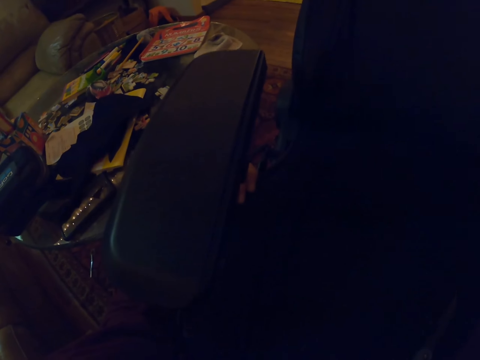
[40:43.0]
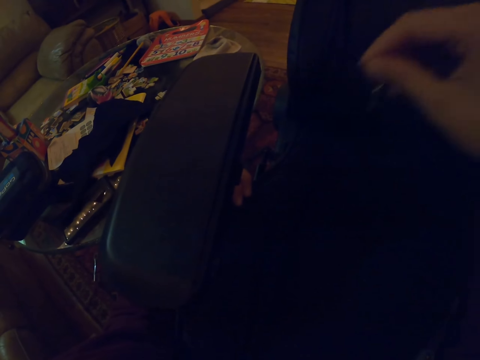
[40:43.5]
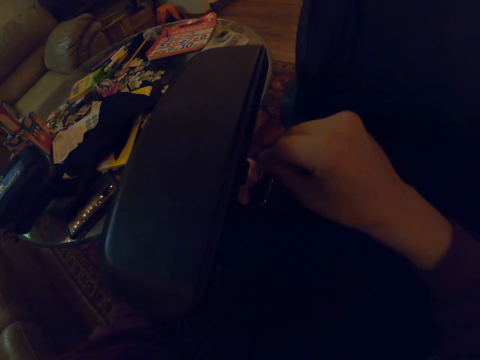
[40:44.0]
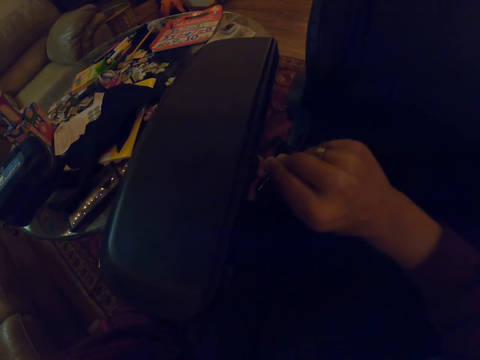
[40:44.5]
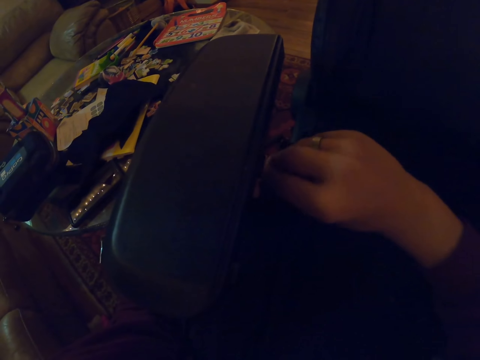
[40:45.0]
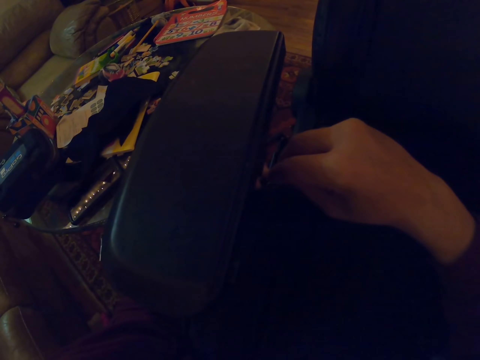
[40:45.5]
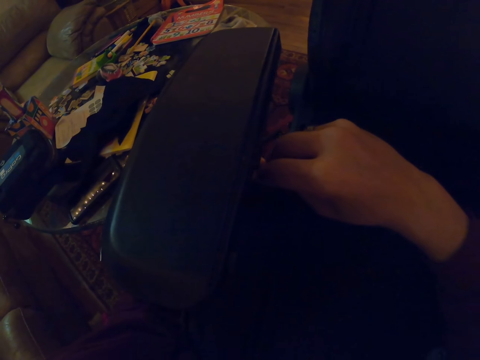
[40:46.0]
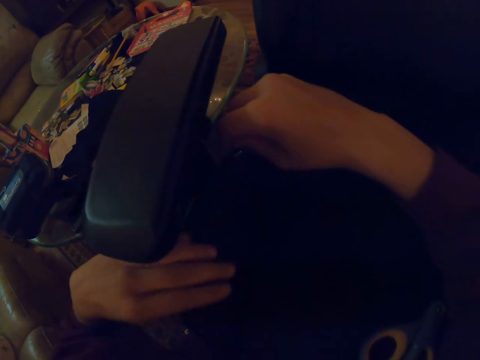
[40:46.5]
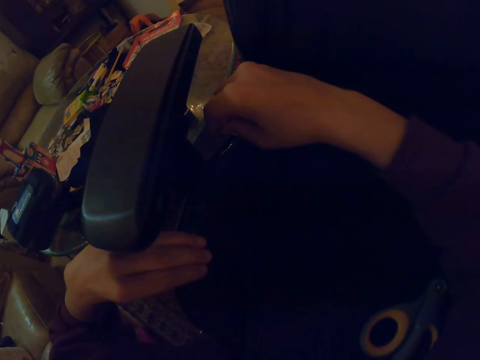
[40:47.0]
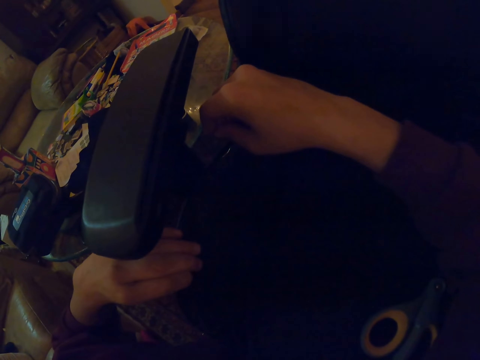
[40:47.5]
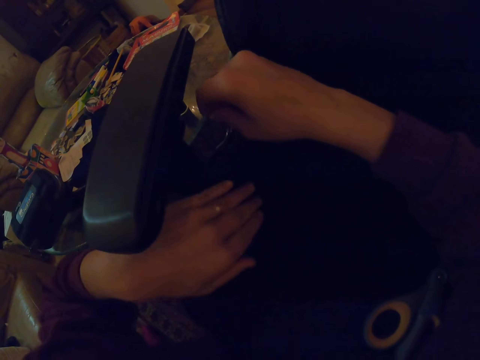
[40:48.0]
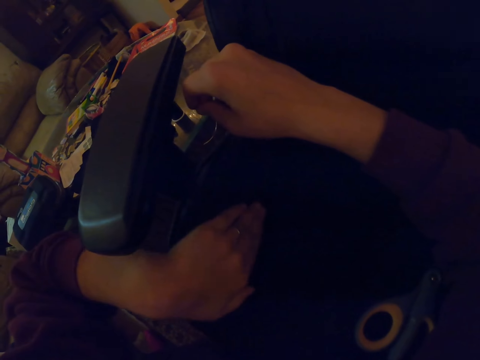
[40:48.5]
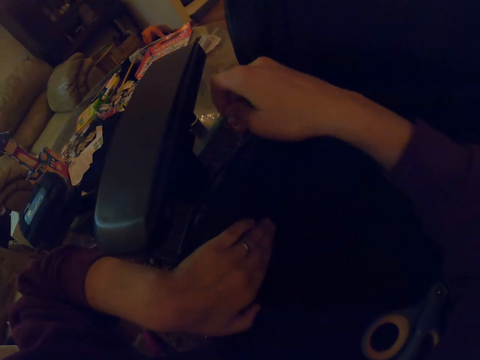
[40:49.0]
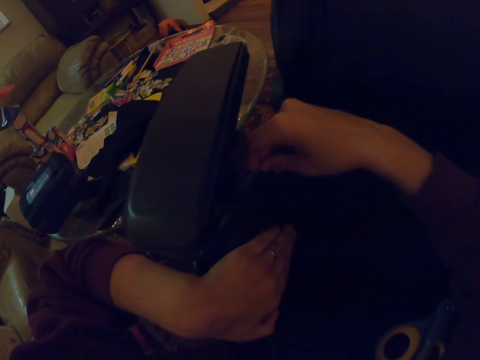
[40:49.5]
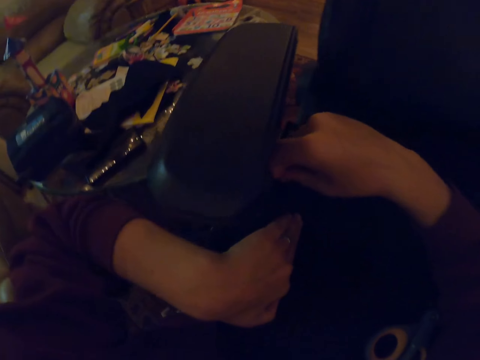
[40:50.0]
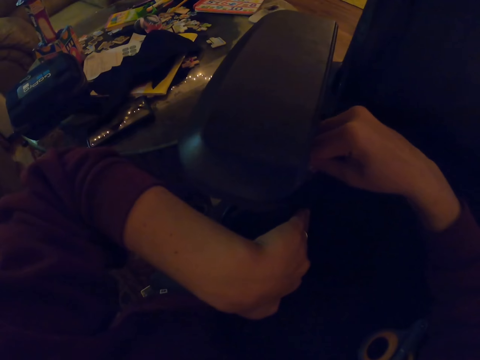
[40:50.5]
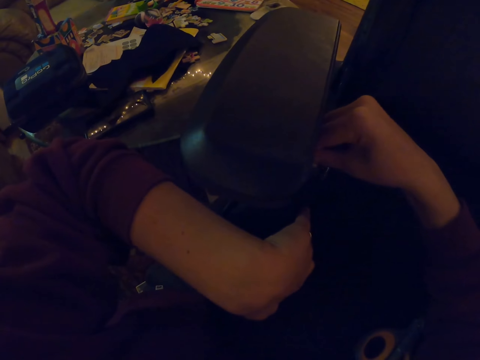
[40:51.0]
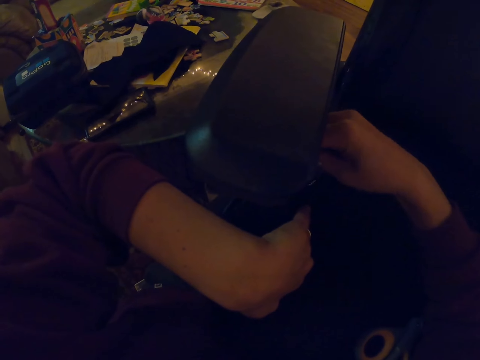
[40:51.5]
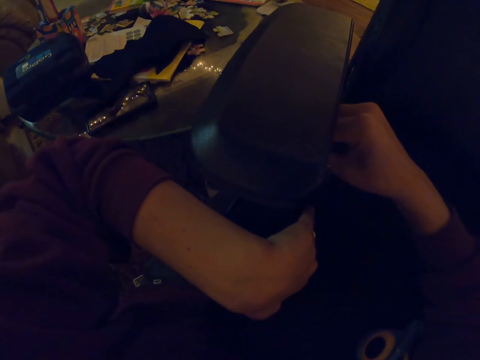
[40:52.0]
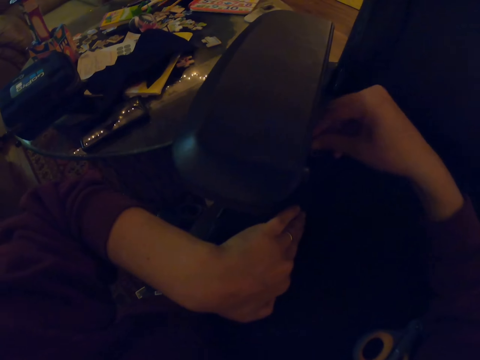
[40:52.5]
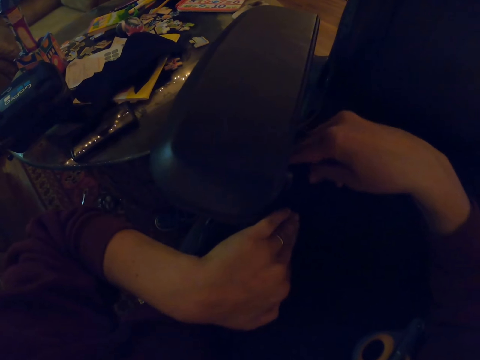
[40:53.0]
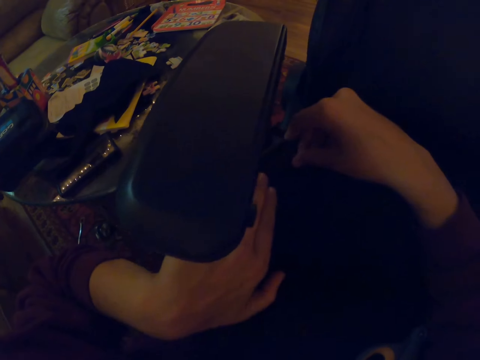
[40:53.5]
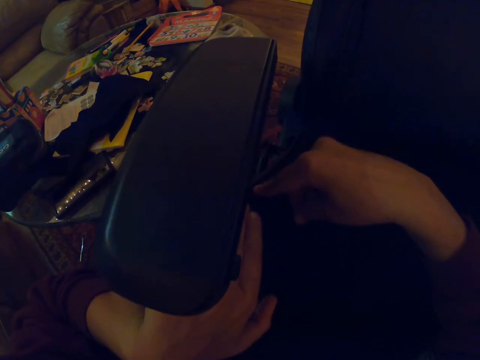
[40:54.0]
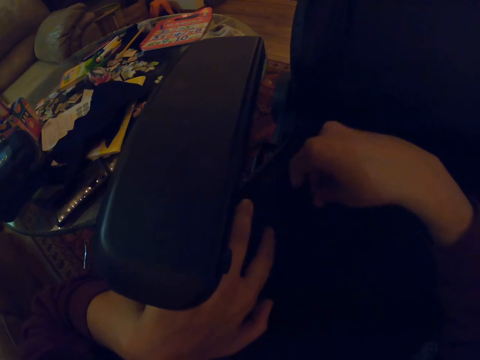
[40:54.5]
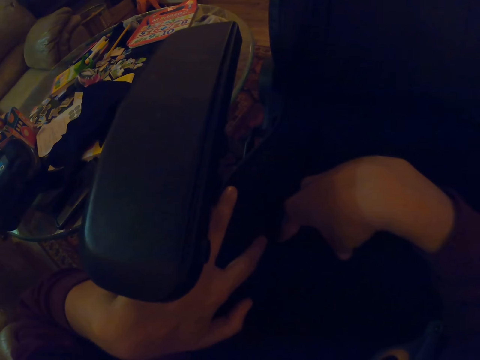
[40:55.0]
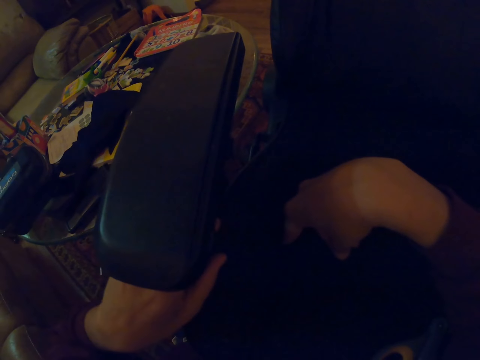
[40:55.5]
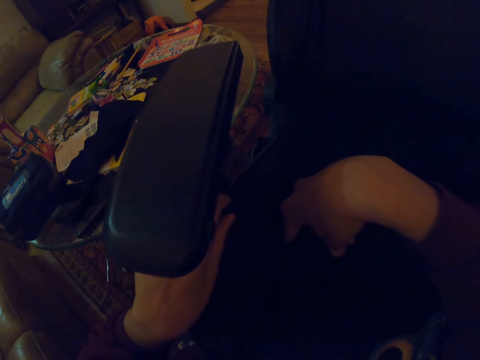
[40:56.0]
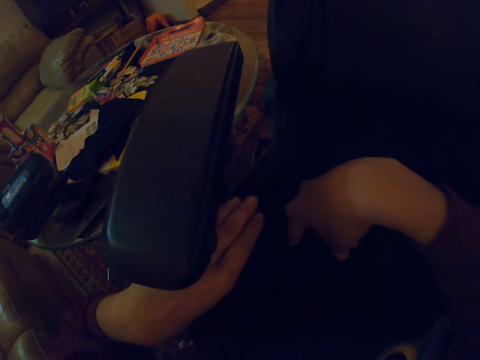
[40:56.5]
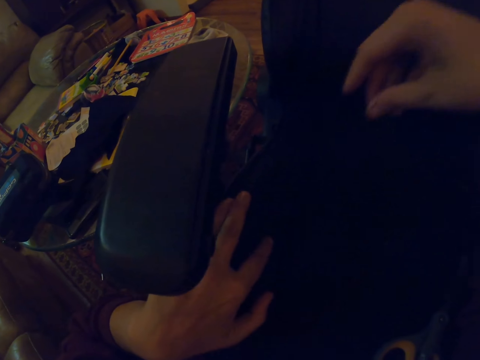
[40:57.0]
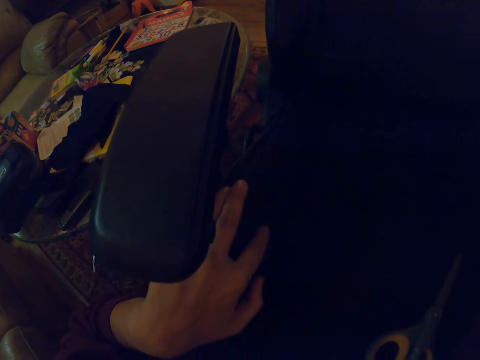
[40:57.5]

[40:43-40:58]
The camera wearer inserts the needle in the seat and sews the chair. They put the needle under the armrests. They place a hand on the seat pad and hold the armrests.

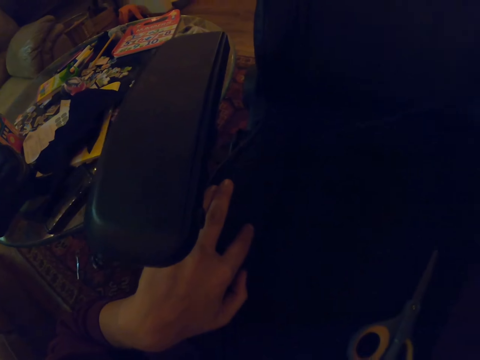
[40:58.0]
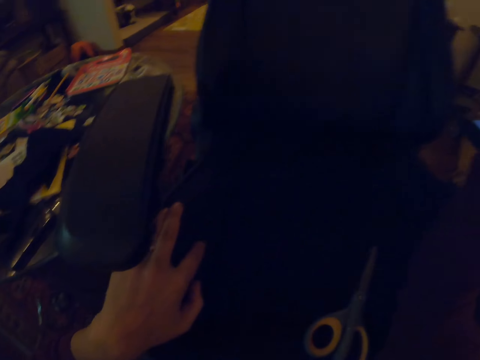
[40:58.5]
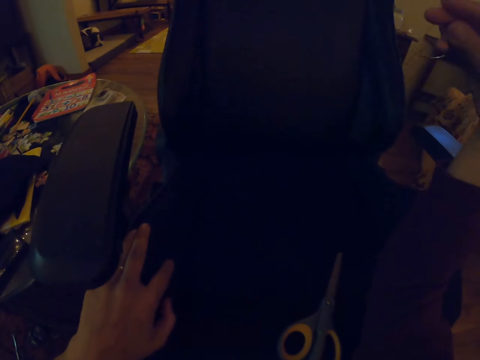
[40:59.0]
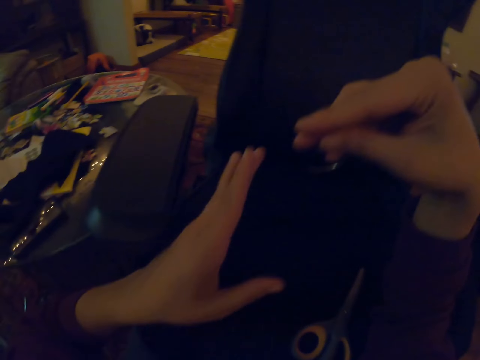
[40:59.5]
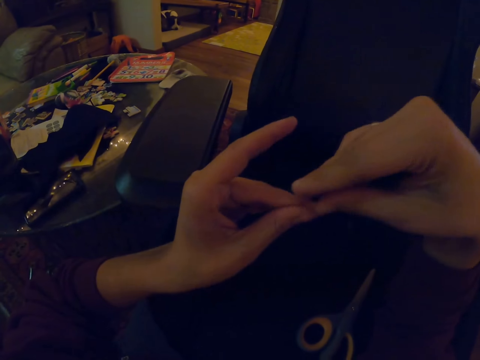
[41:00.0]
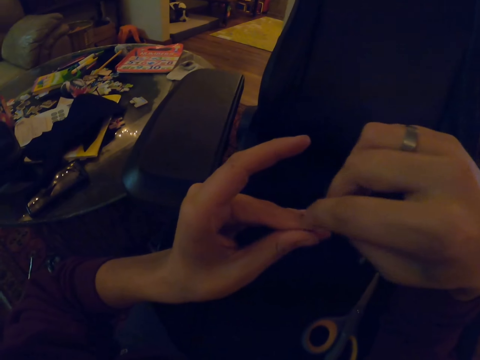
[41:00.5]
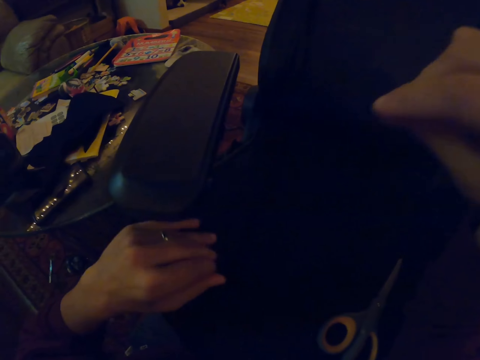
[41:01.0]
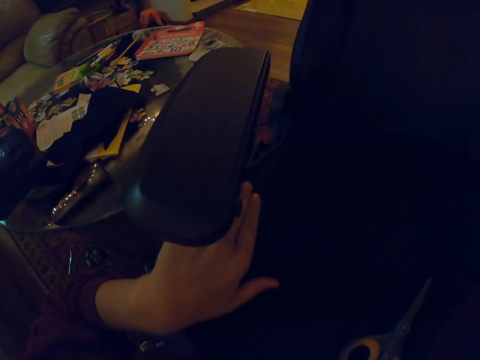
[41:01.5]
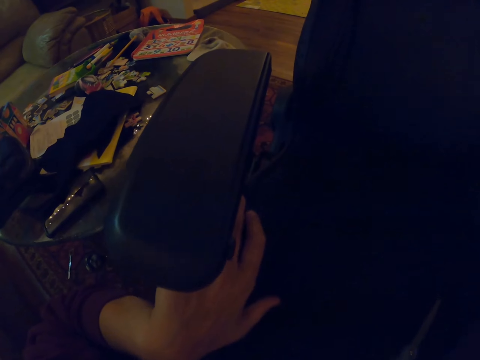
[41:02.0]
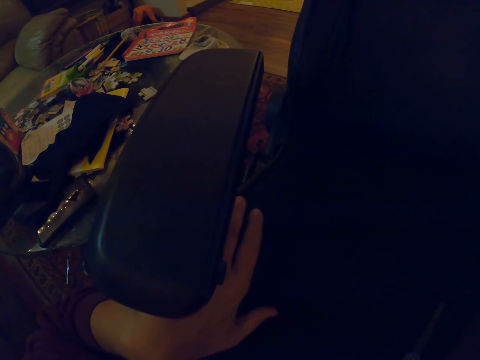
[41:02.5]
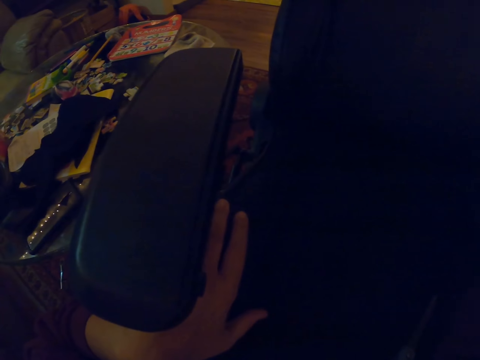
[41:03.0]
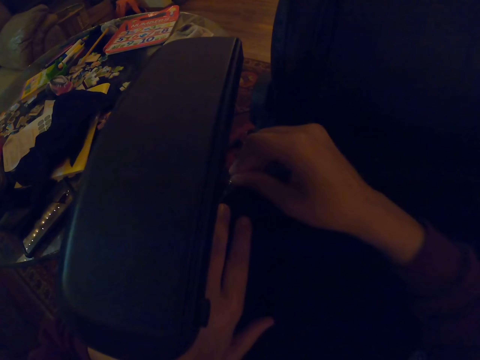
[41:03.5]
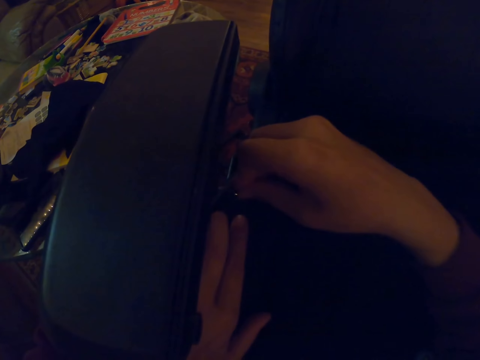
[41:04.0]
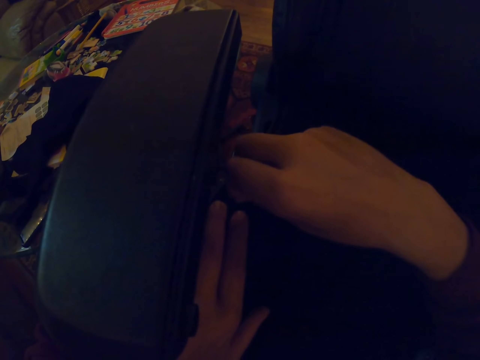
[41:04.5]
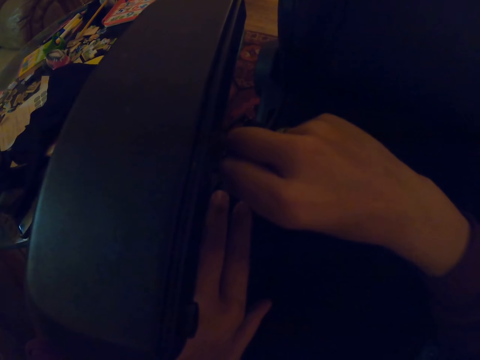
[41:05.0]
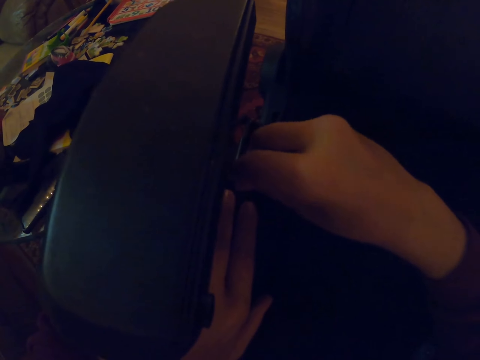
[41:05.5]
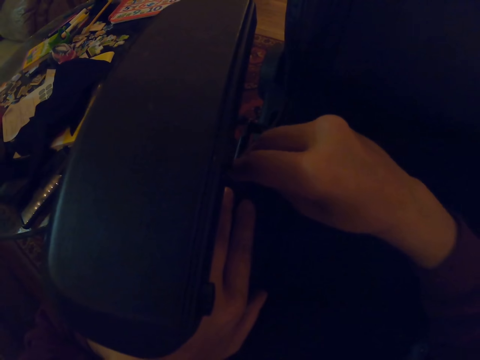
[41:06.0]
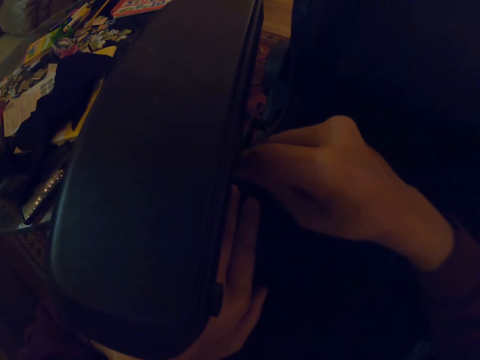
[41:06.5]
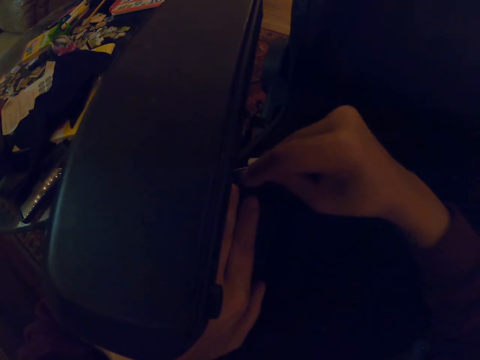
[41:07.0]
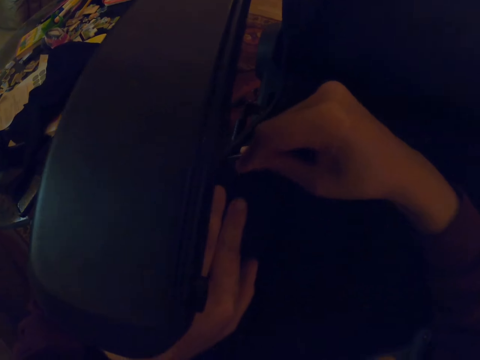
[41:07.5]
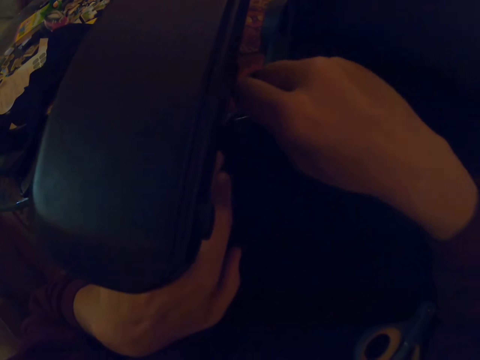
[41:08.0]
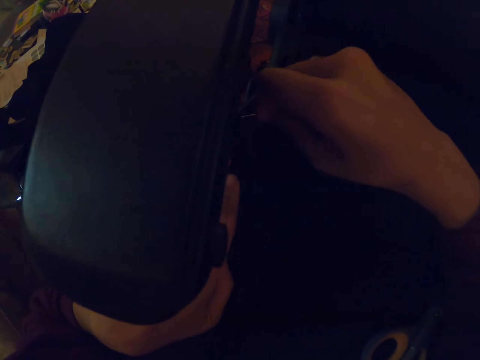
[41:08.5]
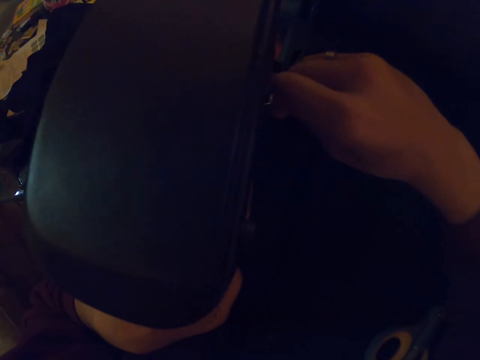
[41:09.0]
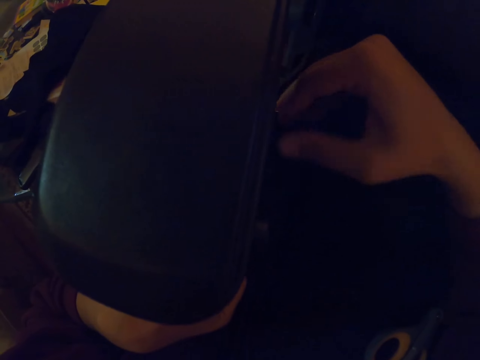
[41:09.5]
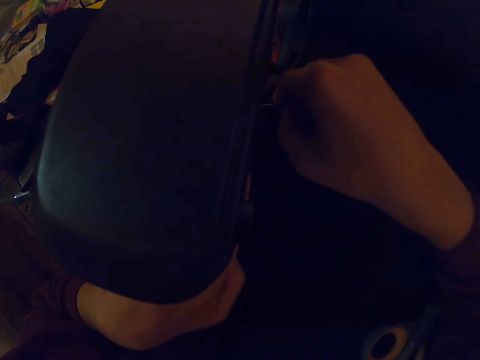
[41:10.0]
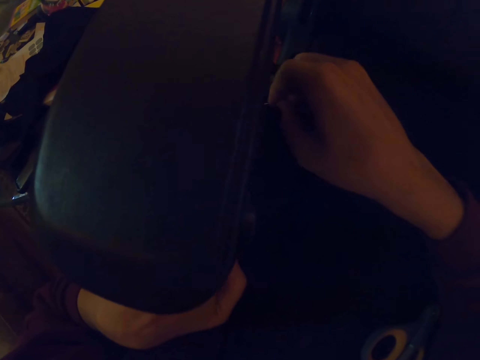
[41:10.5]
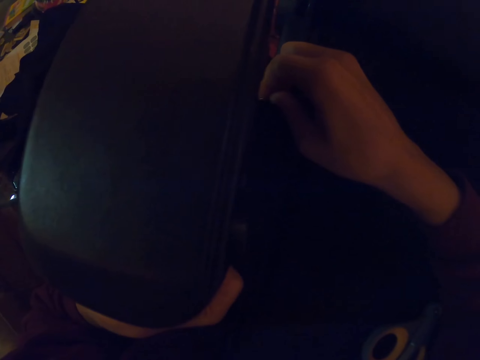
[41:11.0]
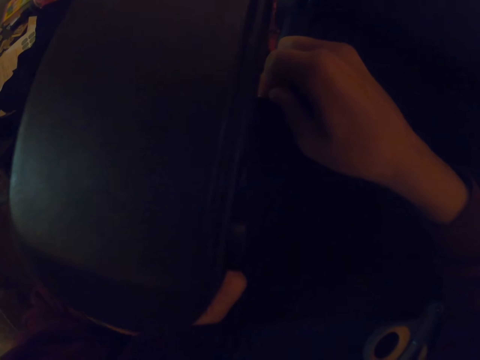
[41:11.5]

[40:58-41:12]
The camera wearer touches the needle with both hands. They put the needle under the armrests.
